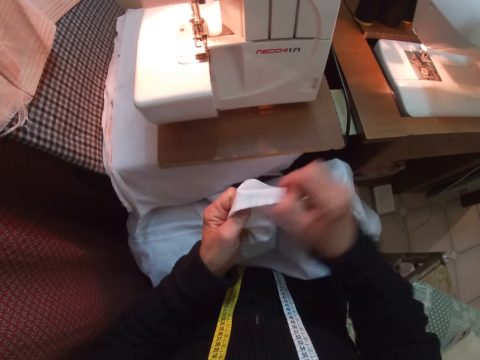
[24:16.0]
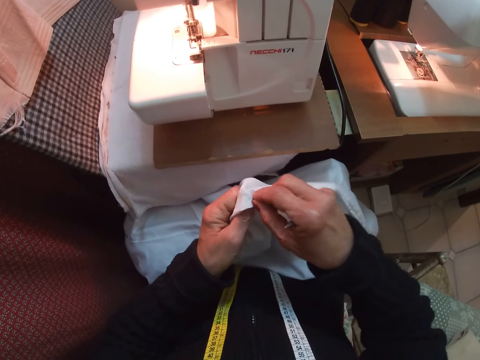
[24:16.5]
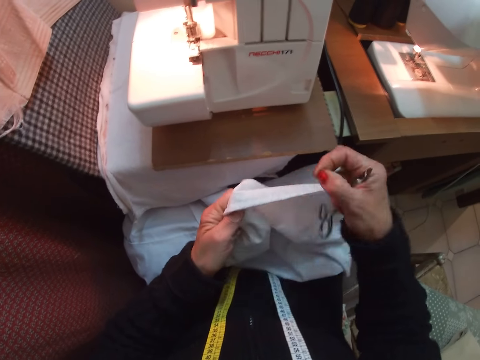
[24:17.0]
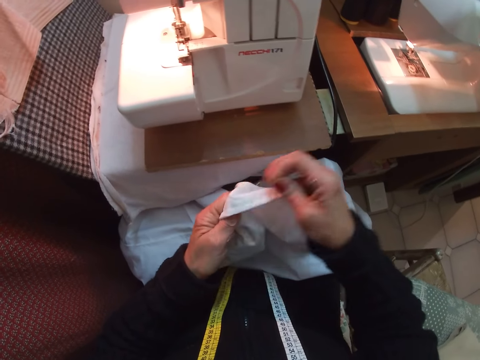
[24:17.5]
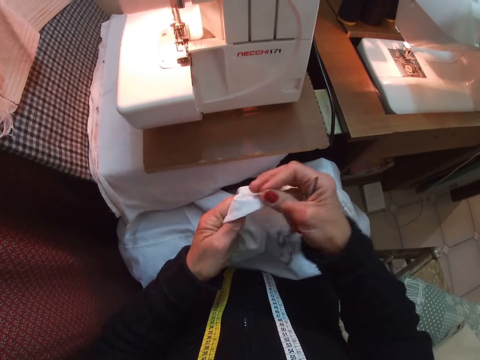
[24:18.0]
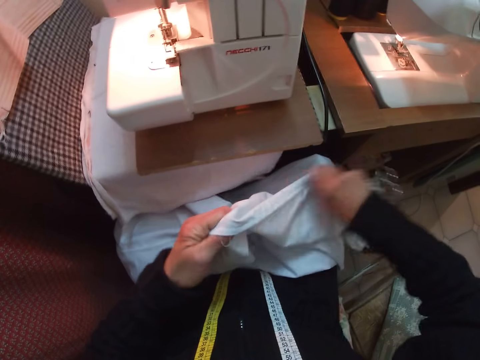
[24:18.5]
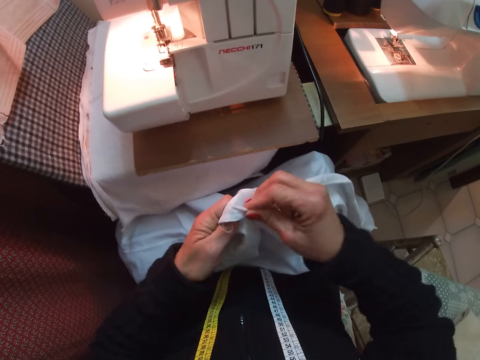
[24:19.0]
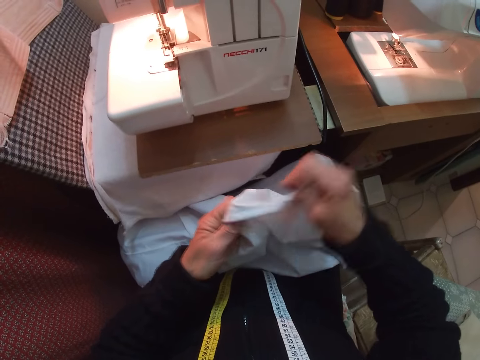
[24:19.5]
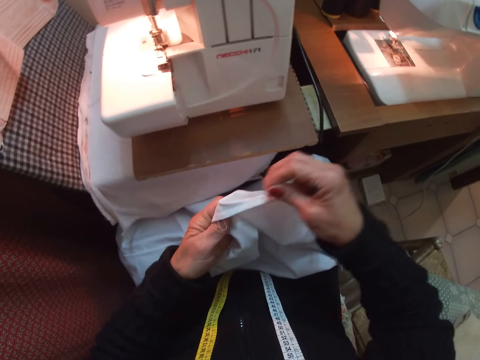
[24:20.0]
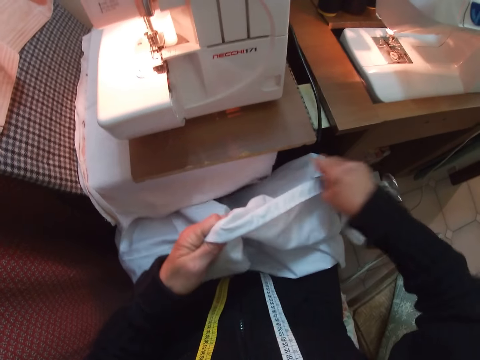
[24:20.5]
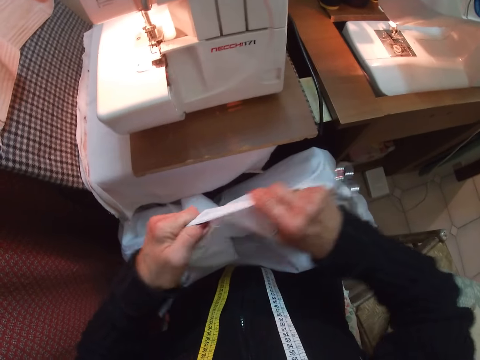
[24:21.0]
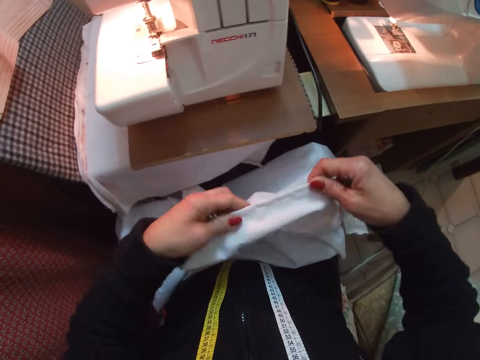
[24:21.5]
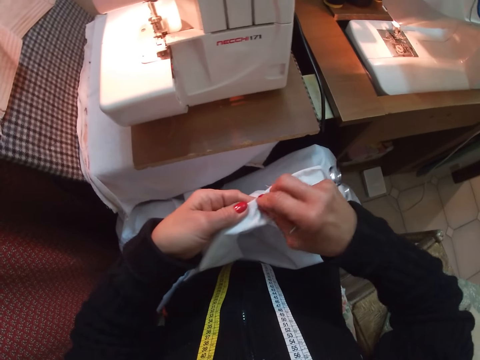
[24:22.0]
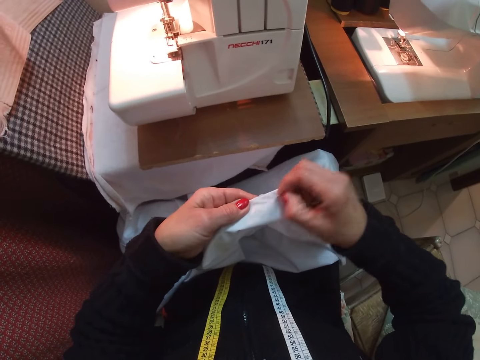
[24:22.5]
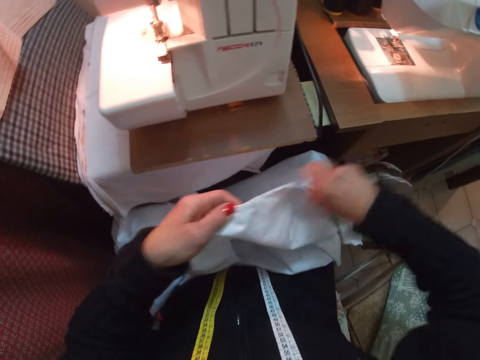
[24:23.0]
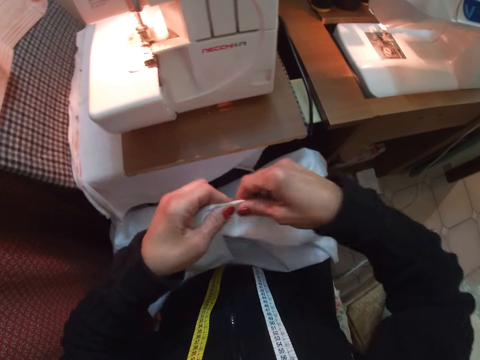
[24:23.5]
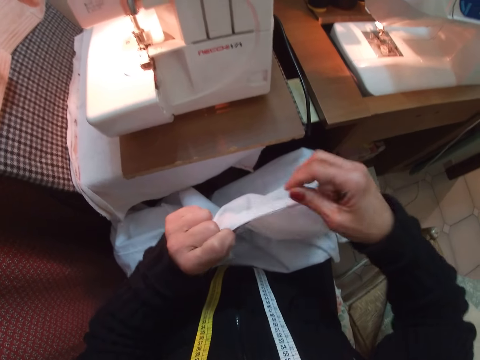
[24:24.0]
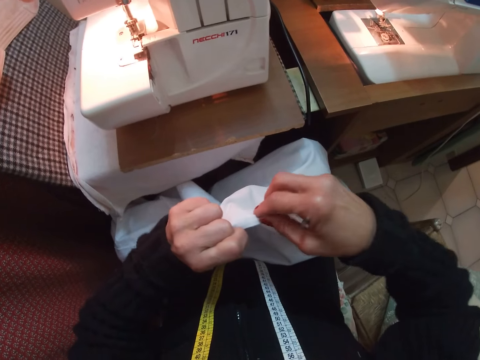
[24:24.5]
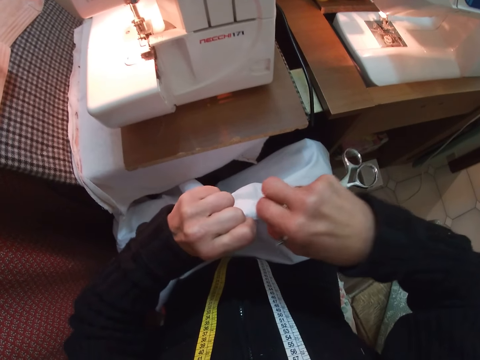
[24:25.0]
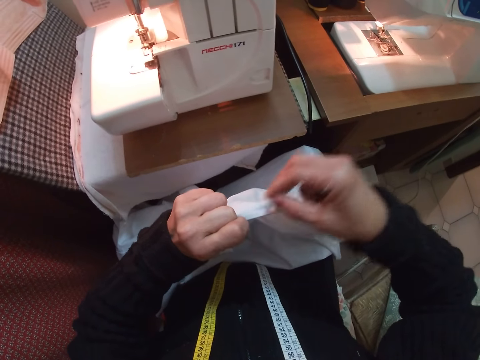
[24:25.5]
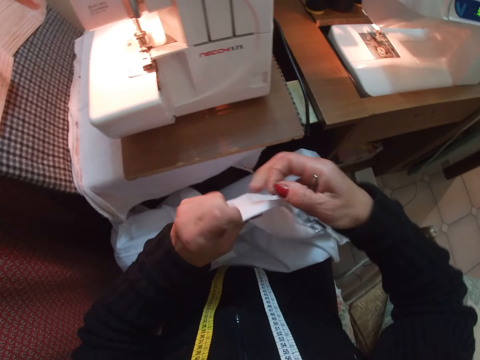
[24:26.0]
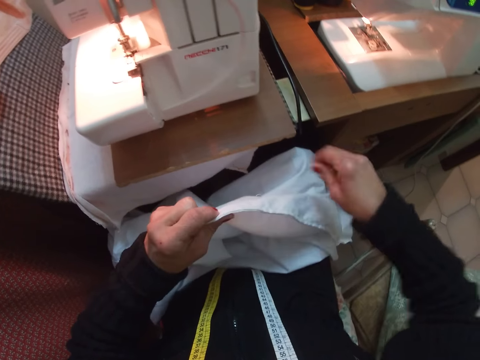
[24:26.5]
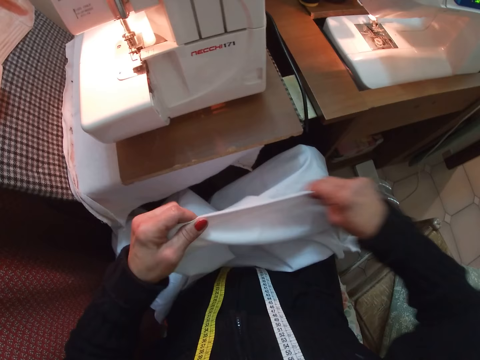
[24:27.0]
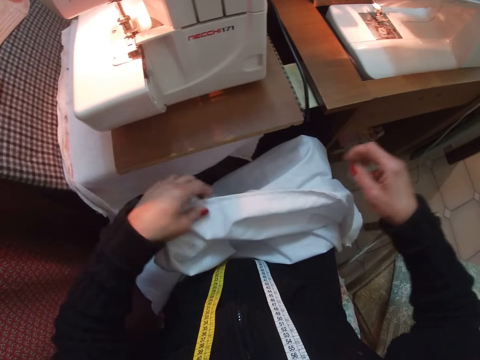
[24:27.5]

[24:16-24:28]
The camera wearer pulls out a thread from the cloth with her right hand.

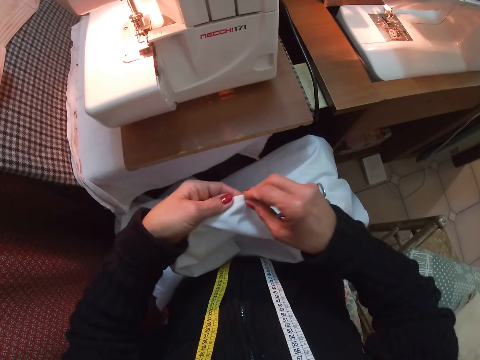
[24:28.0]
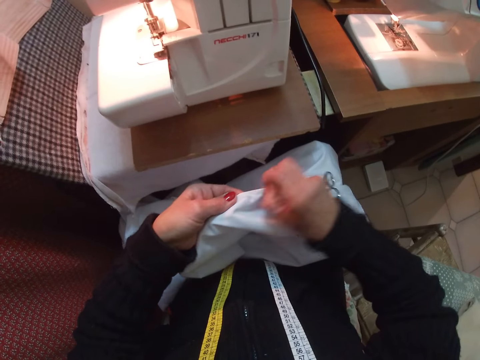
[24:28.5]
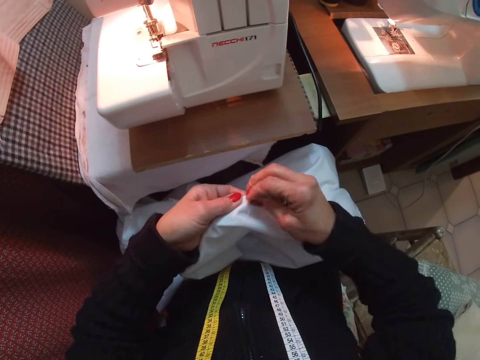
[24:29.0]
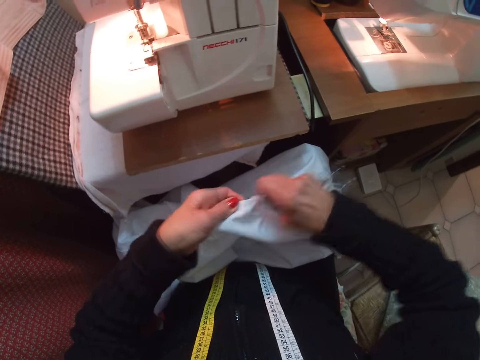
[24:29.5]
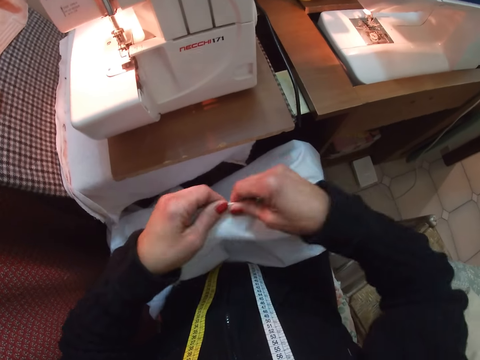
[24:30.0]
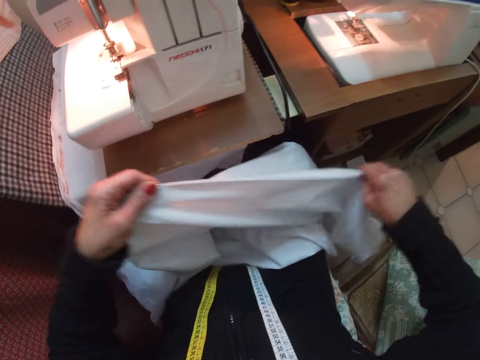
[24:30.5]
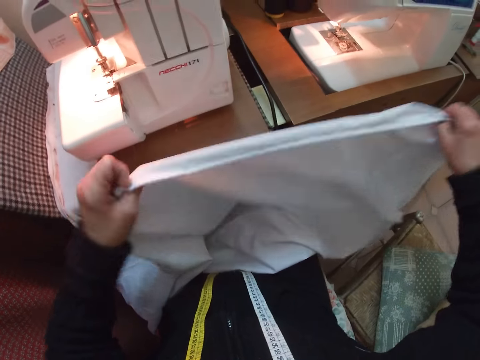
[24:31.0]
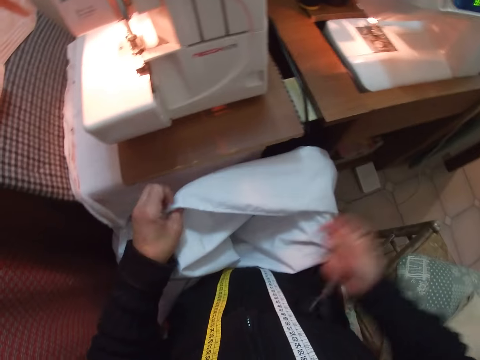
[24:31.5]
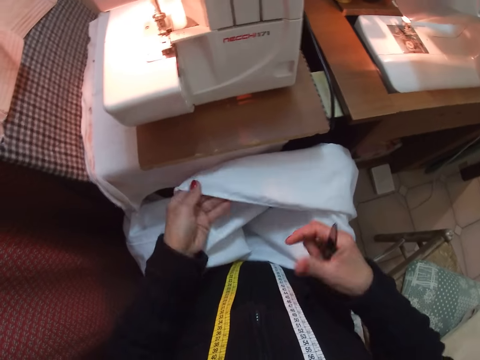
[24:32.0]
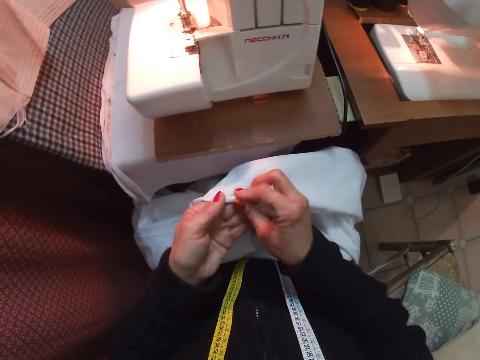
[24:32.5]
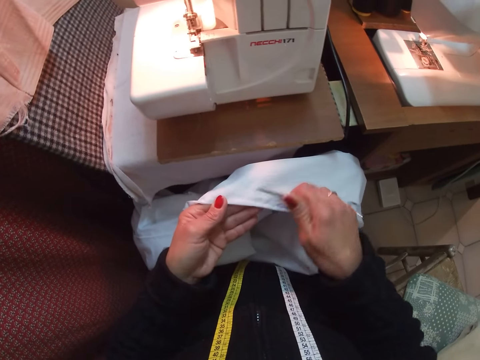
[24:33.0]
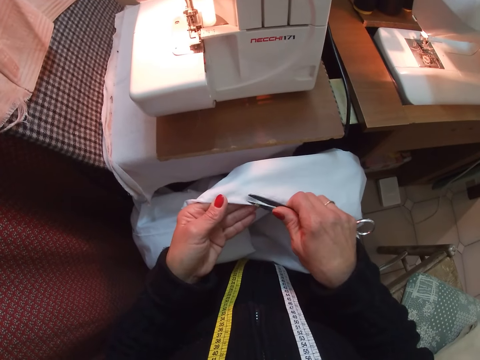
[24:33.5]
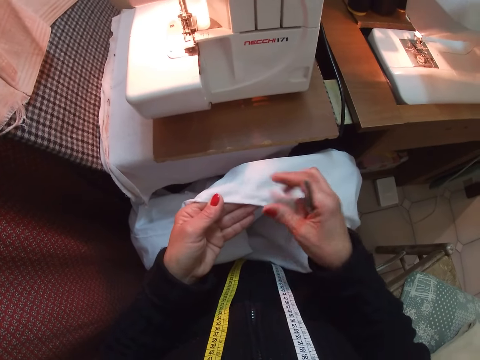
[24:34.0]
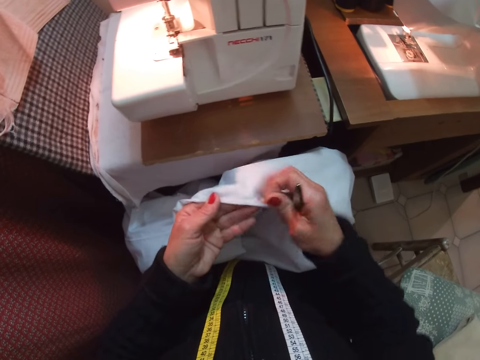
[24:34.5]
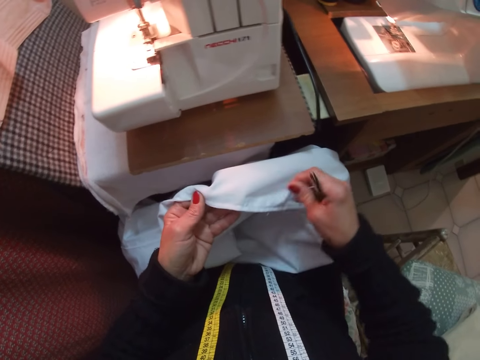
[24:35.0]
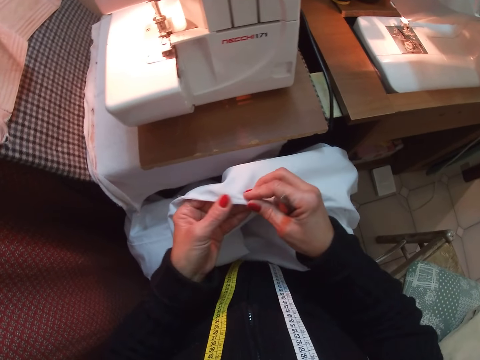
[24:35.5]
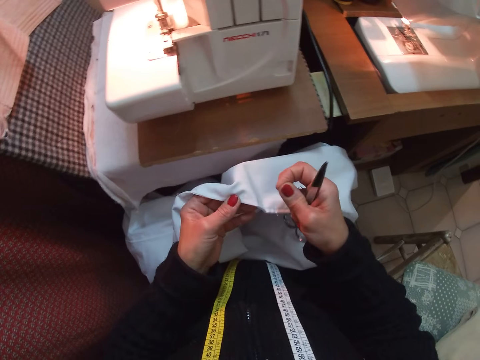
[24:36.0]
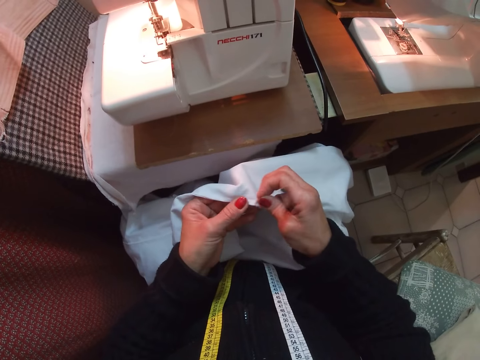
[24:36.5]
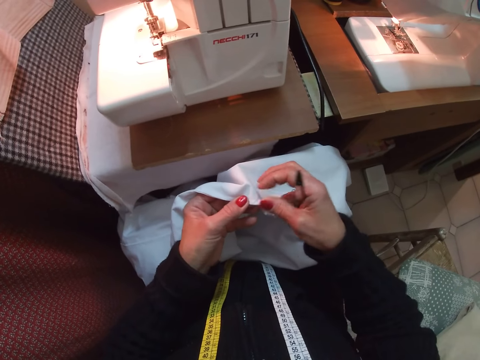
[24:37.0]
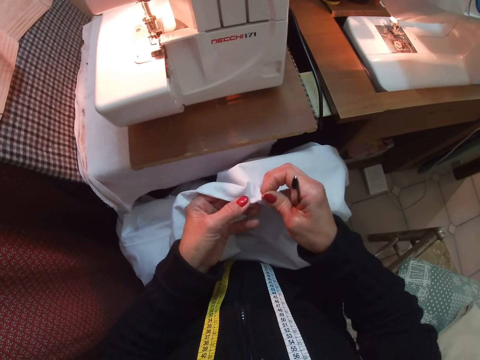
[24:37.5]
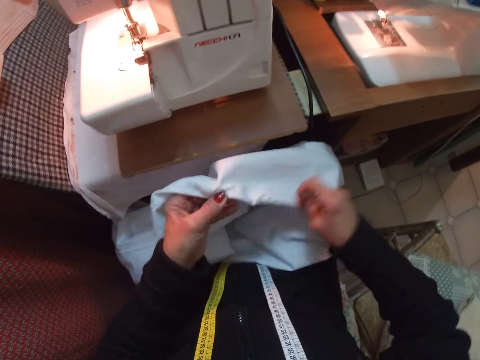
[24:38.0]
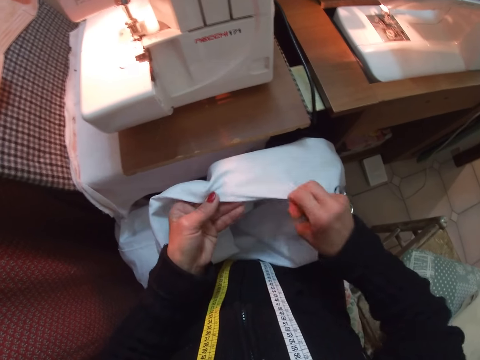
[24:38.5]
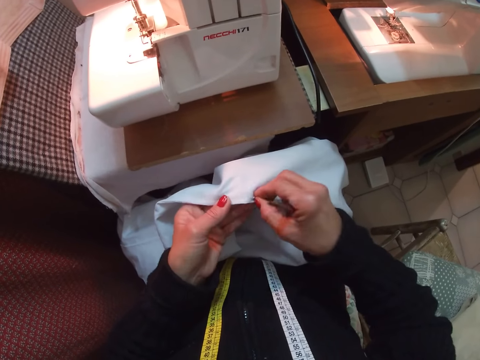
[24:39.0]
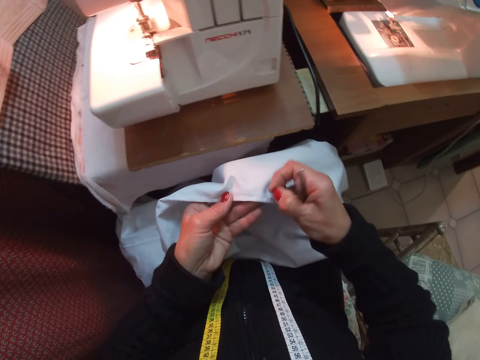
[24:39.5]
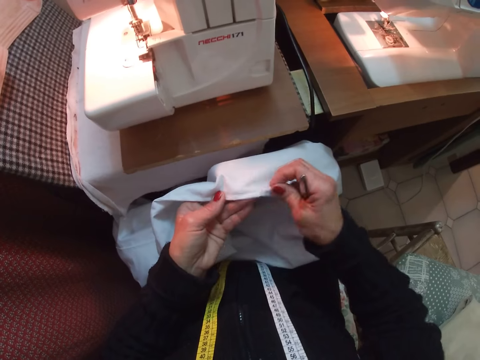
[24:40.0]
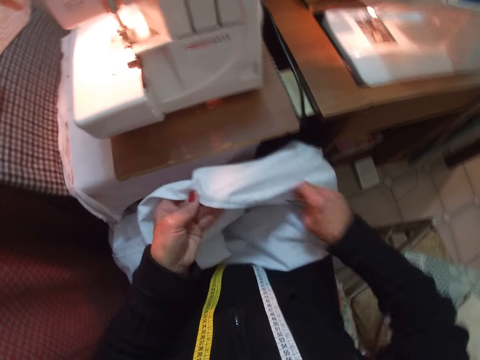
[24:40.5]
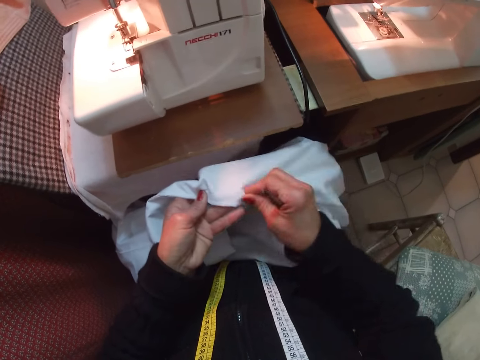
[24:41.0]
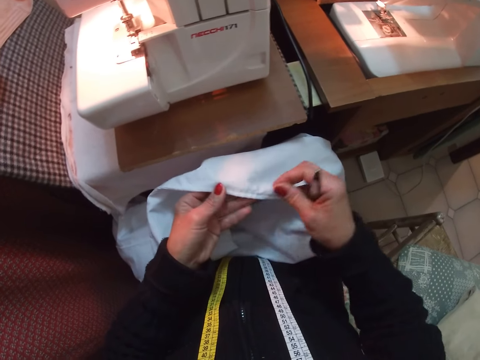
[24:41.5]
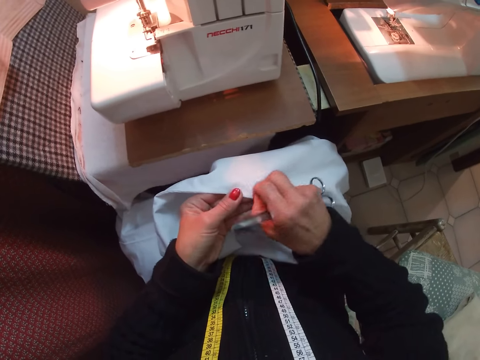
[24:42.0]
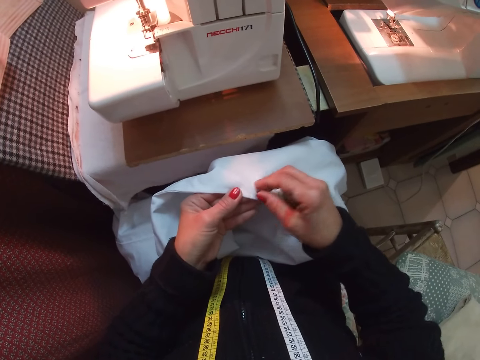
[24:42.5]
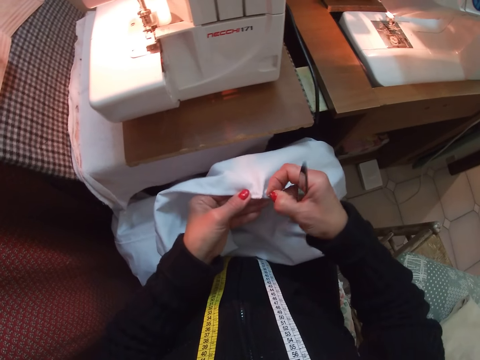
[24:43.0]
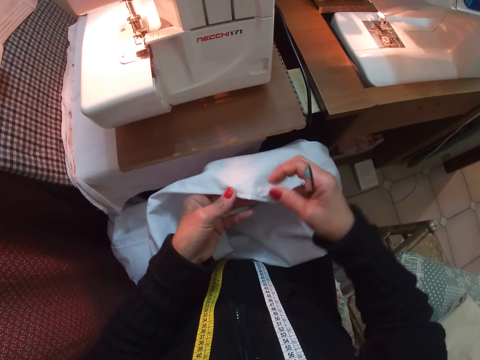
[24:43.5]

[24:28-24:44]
The camera wearer slides her right hand towards the right end of the cloth. She flips the cloth with her two hands and drops the cloth on her lap. She lifts the cloth on her lap with her left hand. She pulls out a thread from the cloth with her right hand. She brings a pair of scissors close to the cloth with her right hand. She pulls out more threads from the cloth with her right hand.
